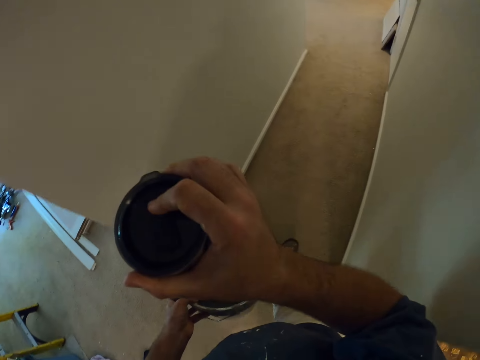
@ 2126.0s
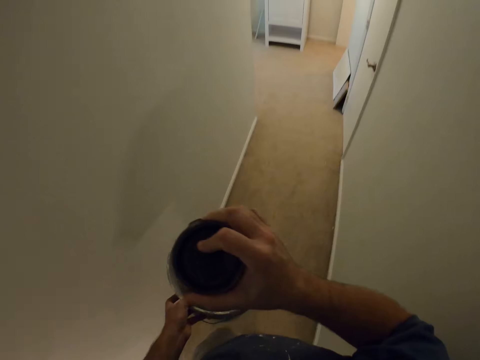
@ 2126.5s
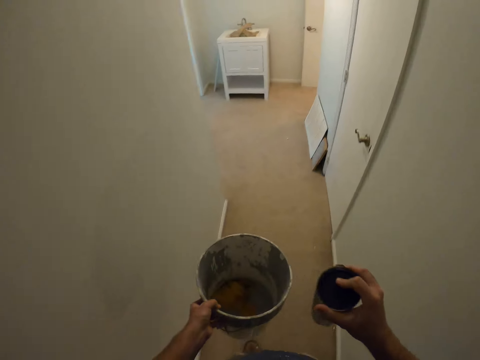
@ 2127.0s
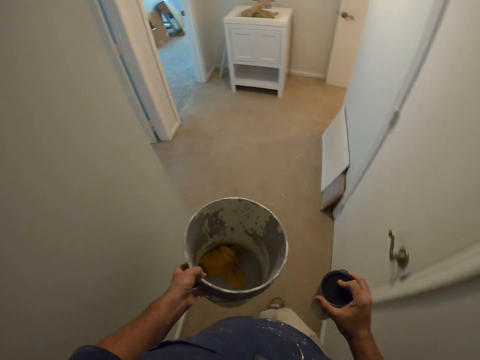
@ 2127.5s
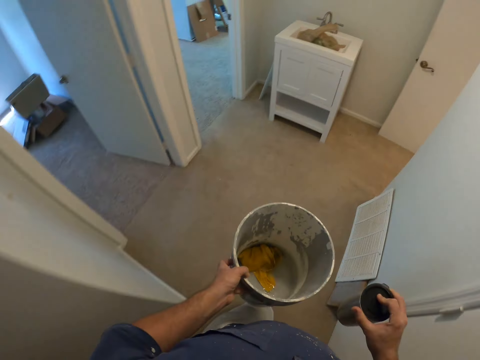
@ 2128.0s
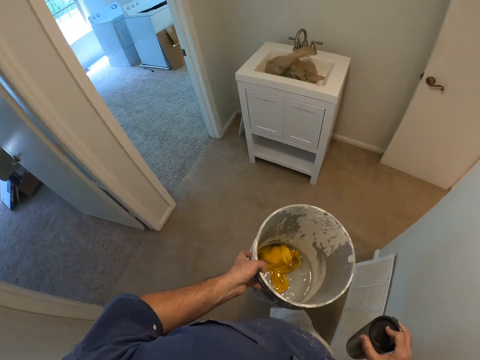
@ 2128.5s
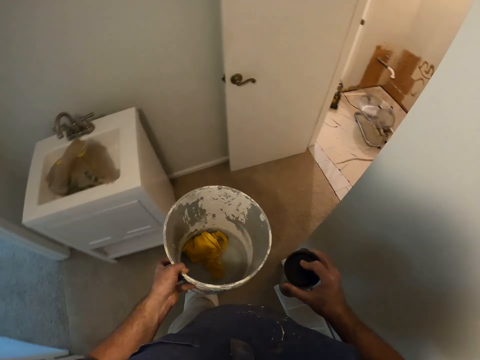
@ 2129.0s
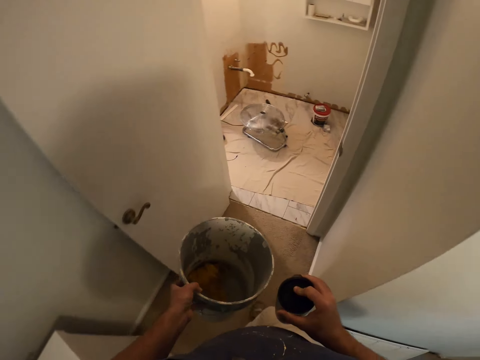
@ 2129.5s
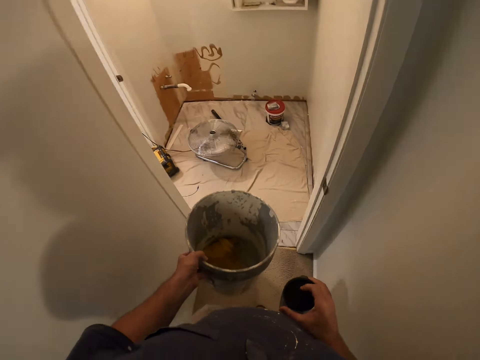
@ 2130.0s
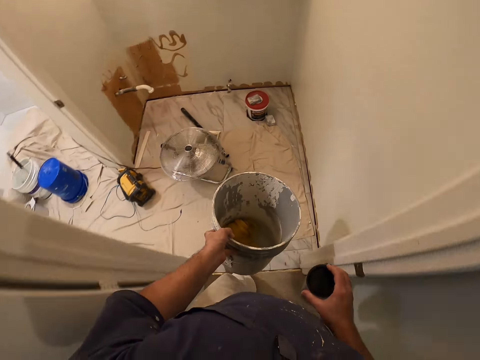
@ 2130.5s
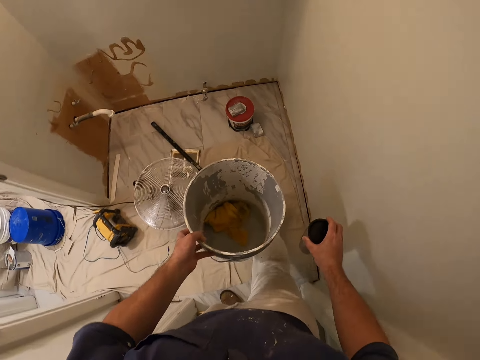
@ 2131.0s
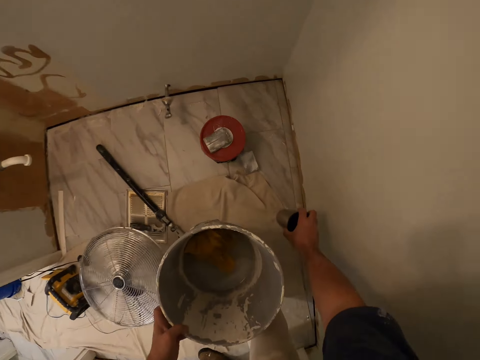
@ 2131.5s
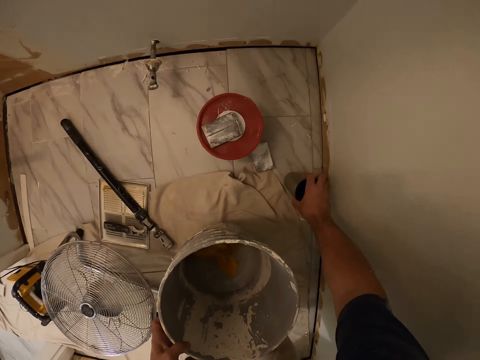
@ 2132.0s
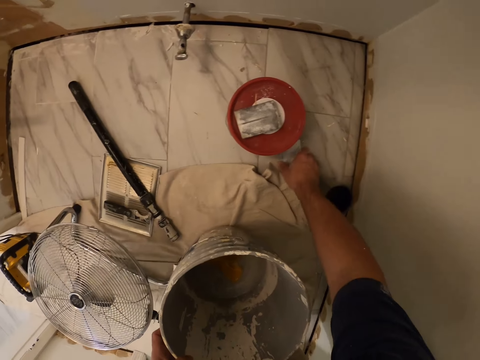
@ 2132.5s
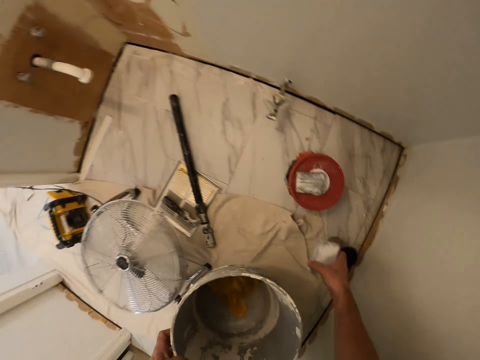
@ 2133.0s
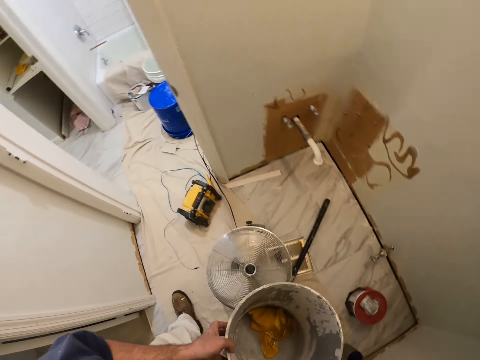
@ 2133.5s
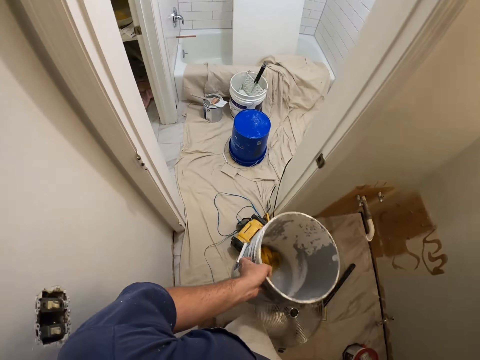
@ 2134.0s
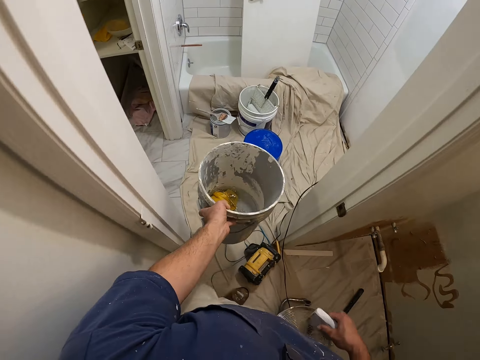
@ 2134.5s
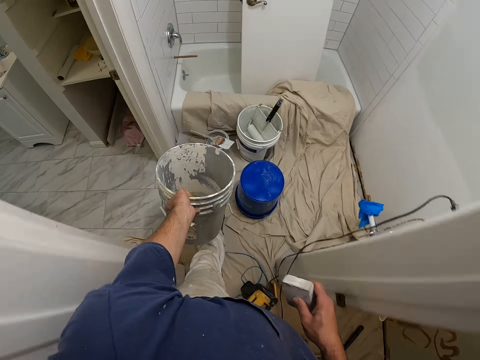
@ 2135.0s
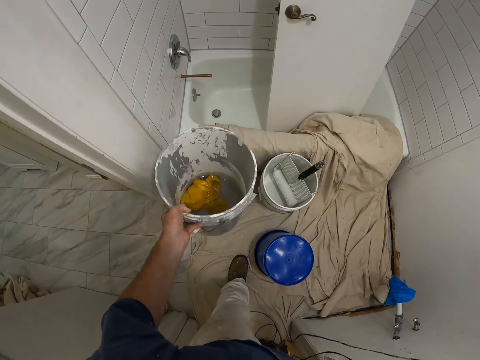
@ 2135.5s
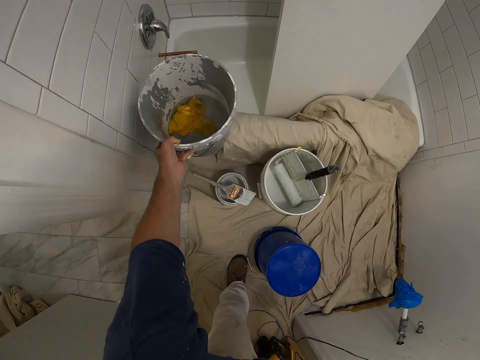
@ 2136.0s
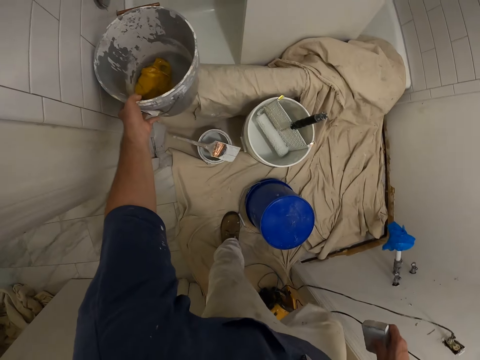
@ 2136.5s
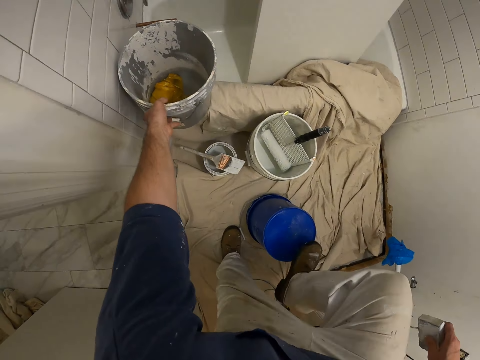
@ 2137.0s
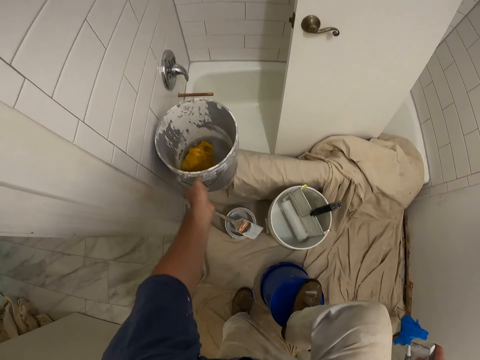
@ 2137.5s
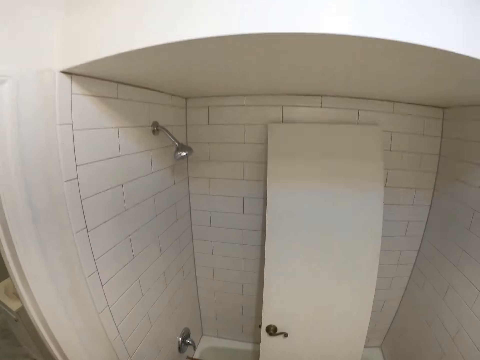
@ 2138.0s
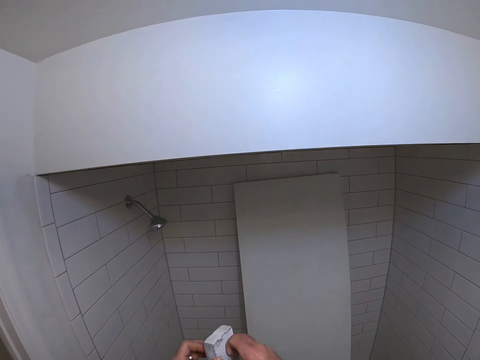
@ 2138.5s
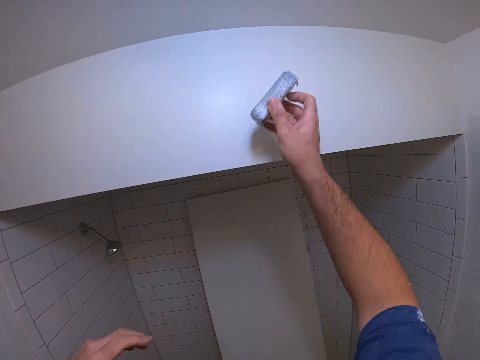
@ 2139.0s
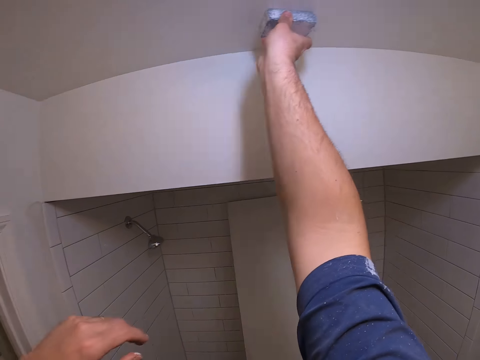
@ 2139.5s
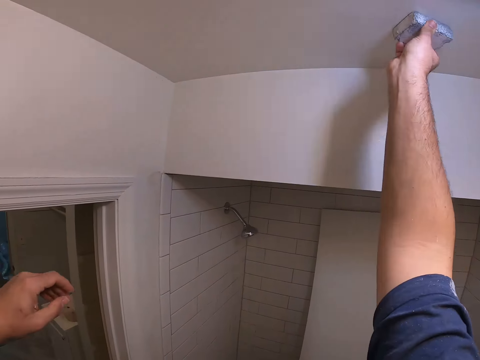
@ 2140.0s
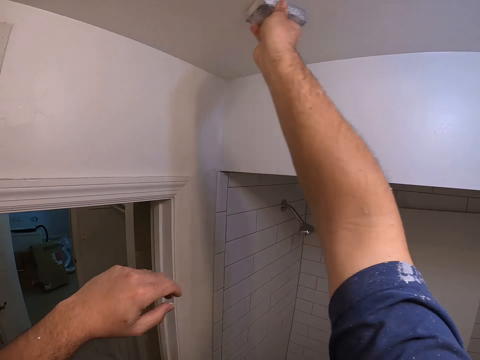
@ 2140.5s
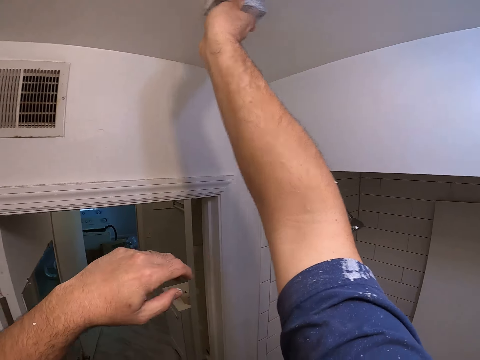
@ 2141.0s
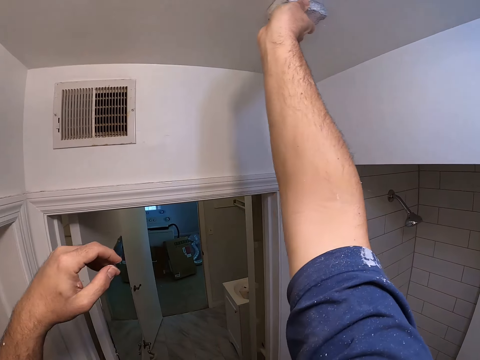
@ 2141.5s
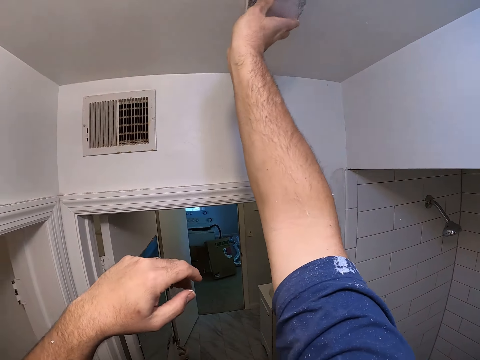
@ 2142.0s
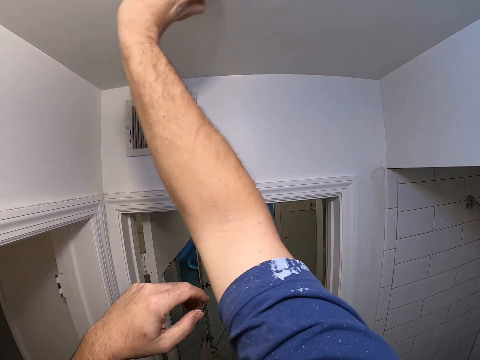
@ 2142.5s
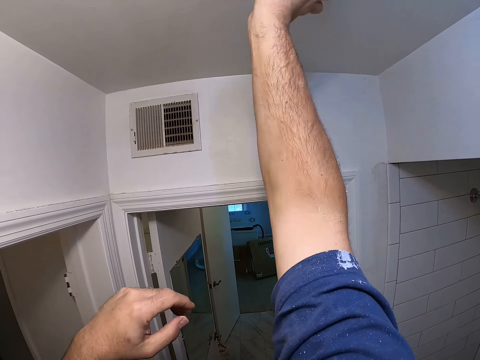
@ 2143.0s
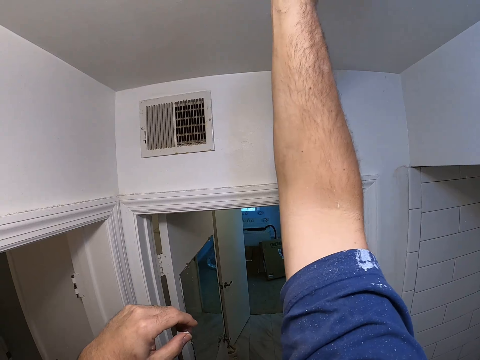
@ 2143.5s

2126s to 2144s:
The camera wearer walks out of the kitchen with the travel cup. They drop the travel cup on the floor. They pick up a wall hand sander or sandpaper on the floor. They walk around the room. They drop the paint bucket on the bath tub. They climb the bucket on the floor. They smoothen the painted wall with the sandpaper. They smoothen the ceiling with the wall hand sander.

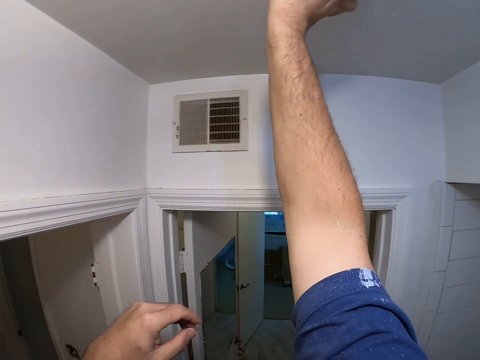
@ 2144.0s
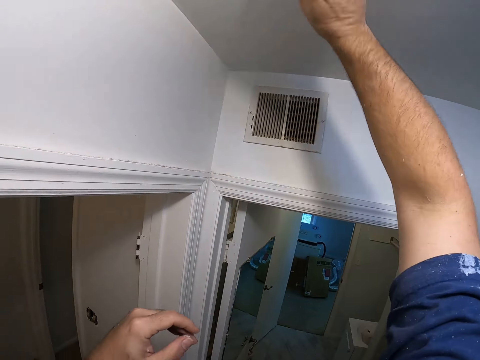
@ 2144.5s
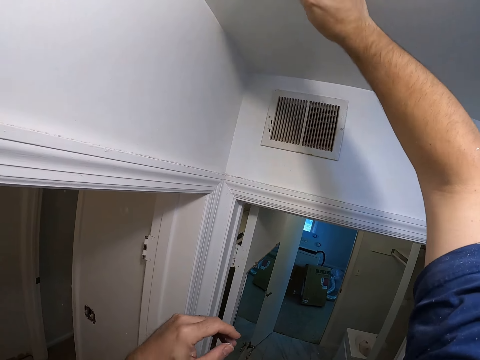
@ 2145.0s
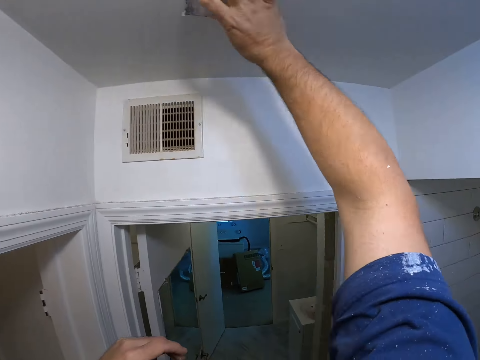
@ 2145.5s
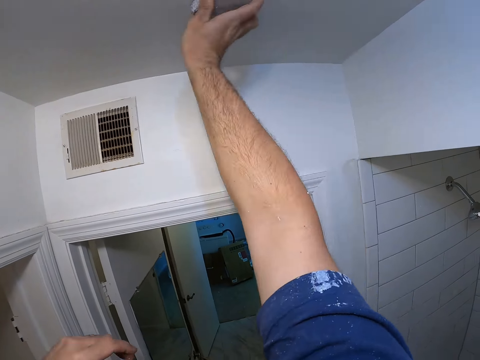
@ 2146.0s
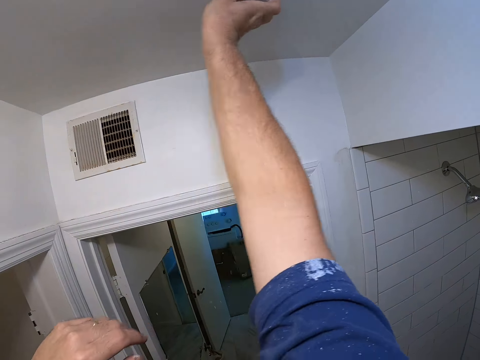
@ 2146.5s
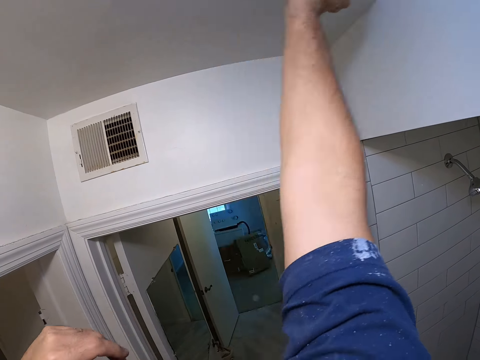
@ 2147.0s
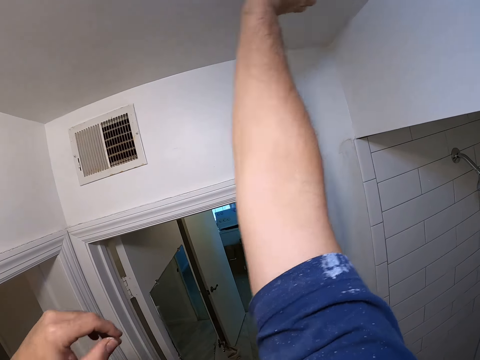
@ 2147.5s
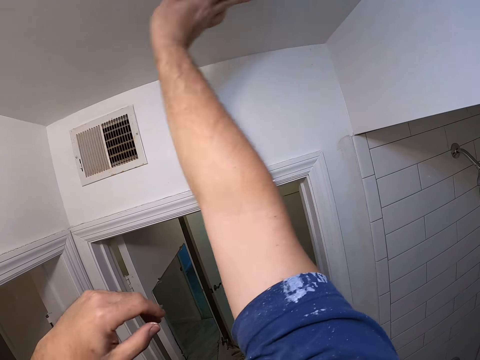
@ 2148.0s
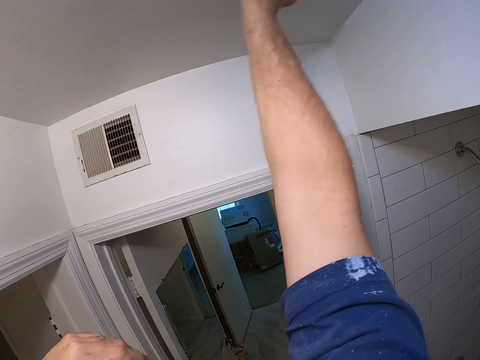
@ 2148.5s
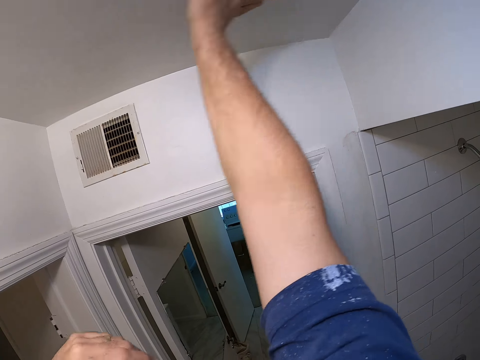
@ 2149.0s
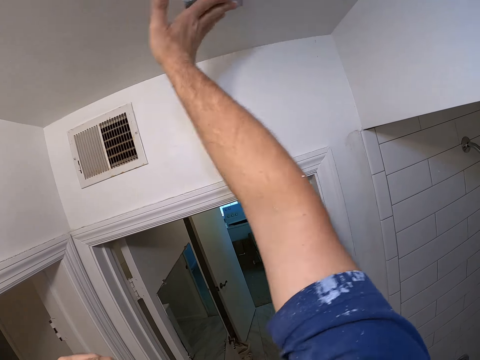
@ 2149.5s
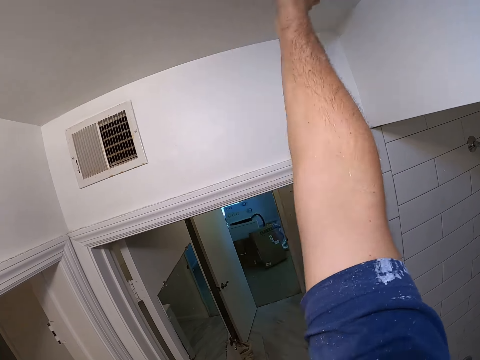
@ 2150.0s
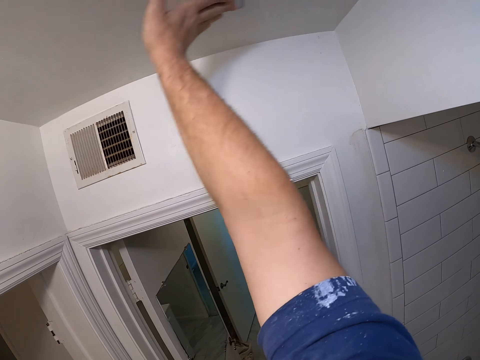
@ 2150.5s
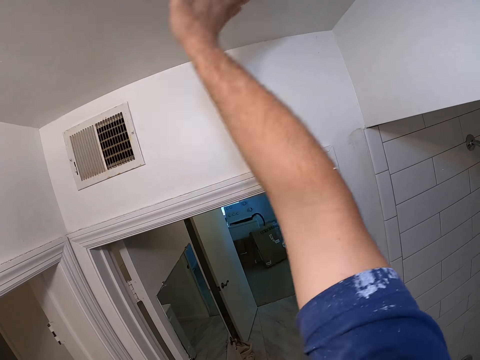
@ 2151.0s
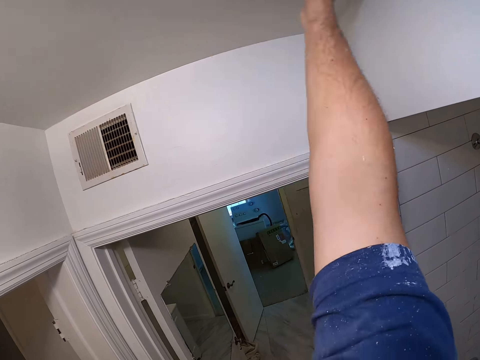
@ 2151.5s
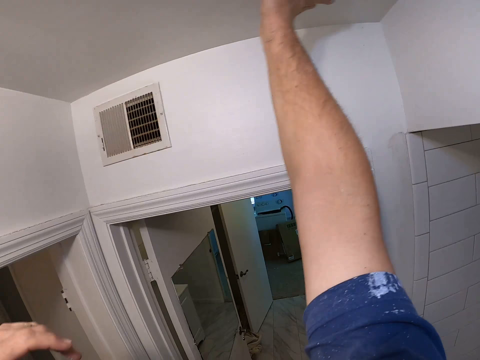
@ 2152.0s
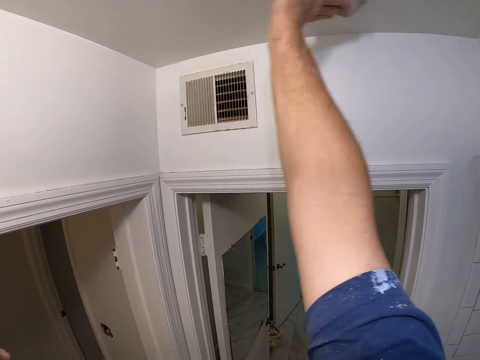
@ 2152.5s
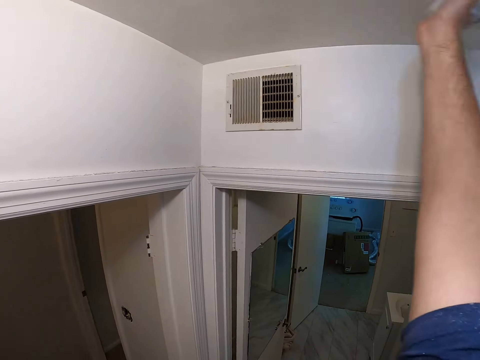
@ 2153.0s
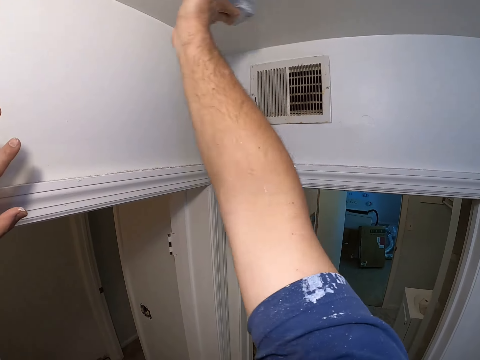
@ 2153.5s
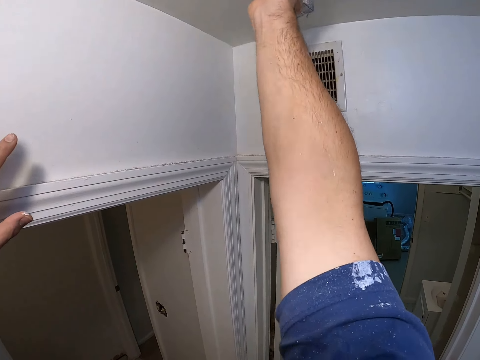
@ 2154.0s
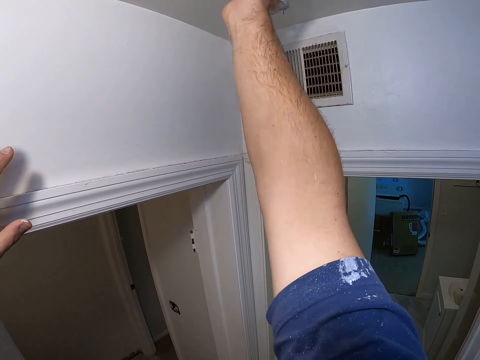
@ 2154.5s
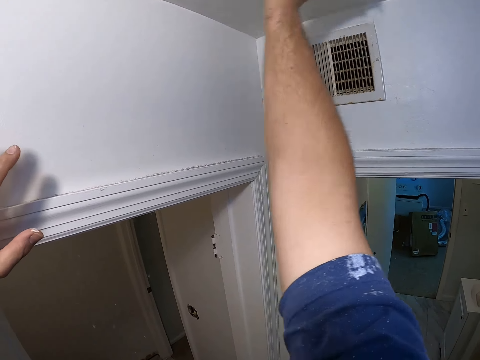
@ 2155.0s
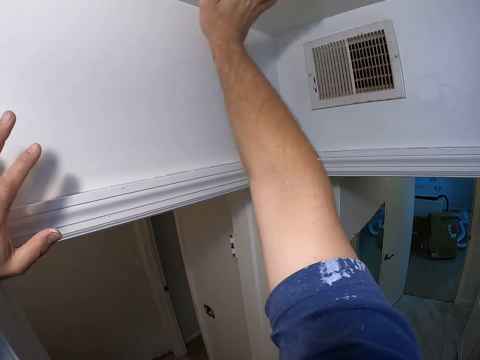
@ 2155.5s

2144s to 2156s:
The camera wearer holds the wall with his left hand.
